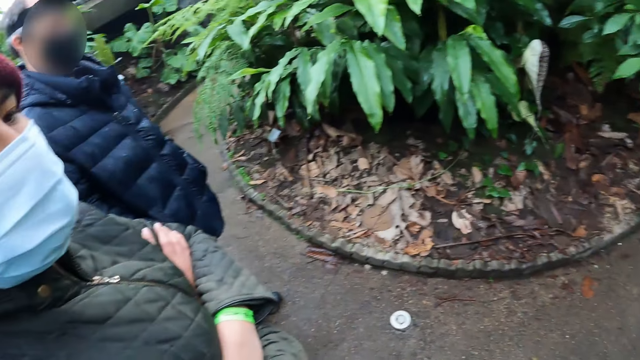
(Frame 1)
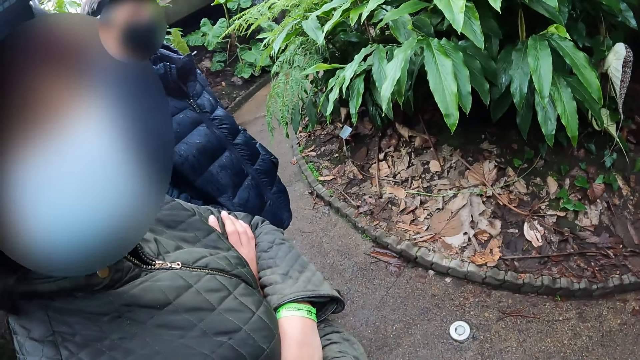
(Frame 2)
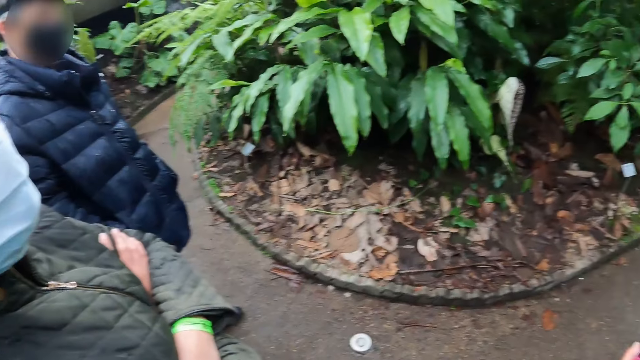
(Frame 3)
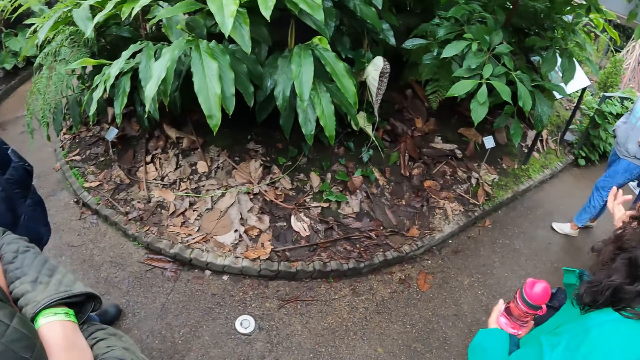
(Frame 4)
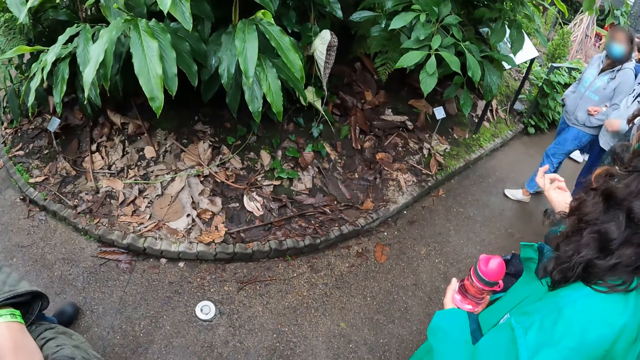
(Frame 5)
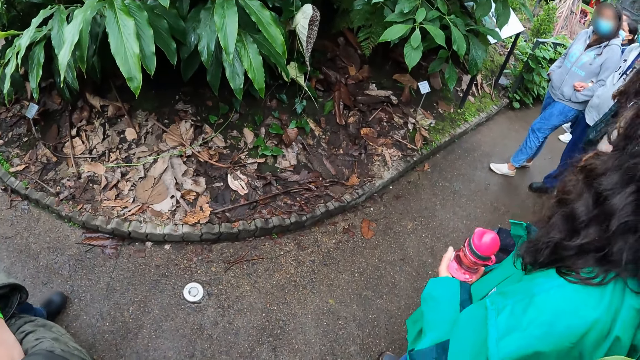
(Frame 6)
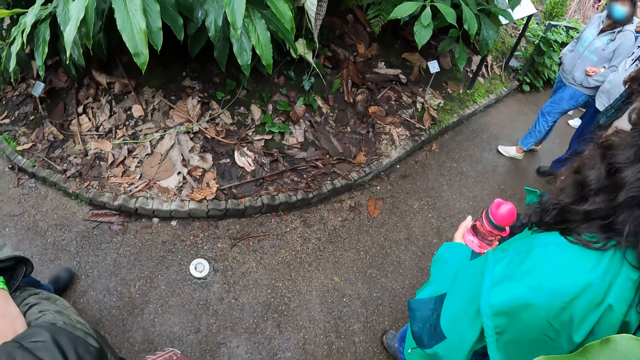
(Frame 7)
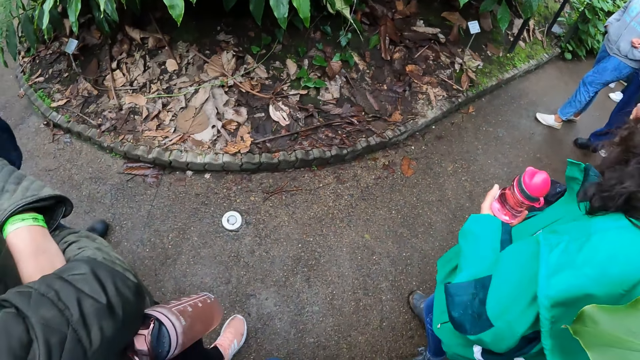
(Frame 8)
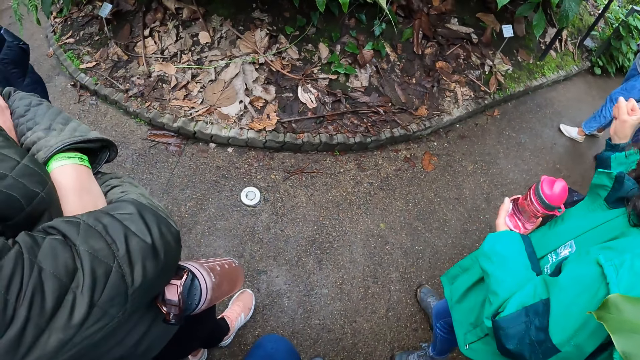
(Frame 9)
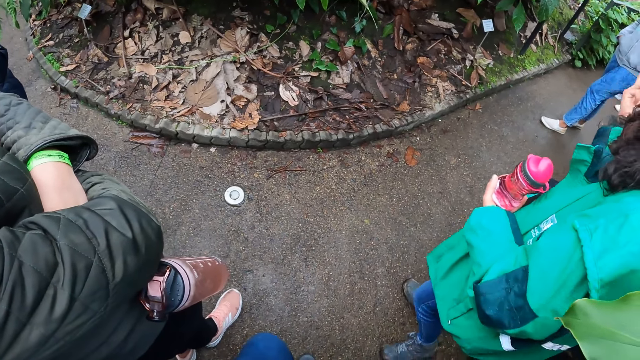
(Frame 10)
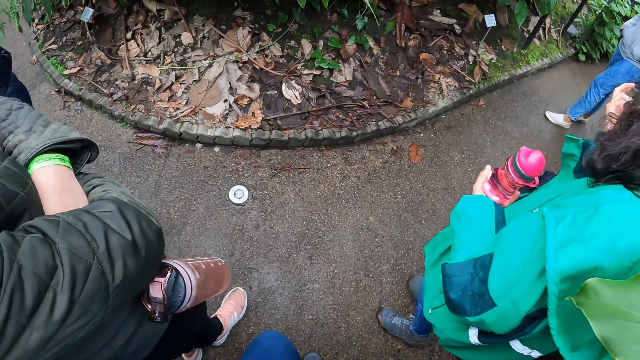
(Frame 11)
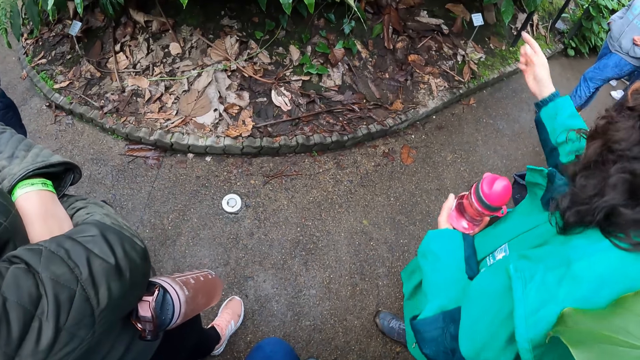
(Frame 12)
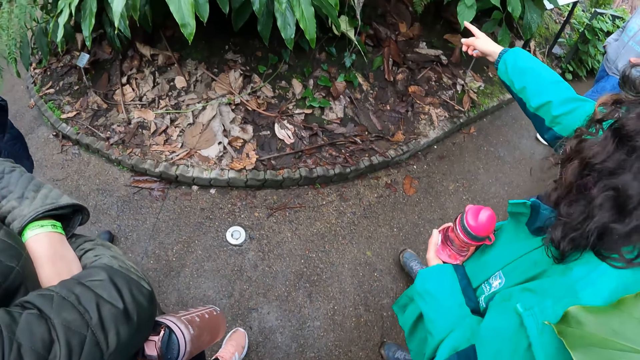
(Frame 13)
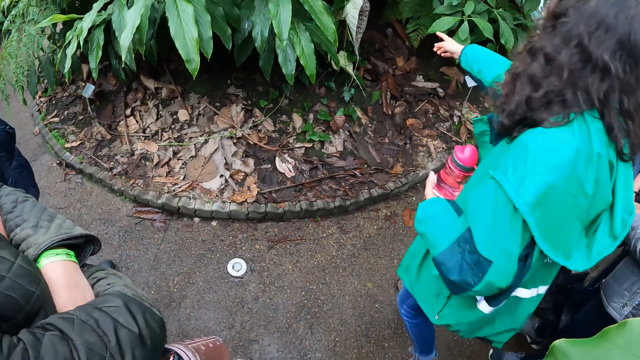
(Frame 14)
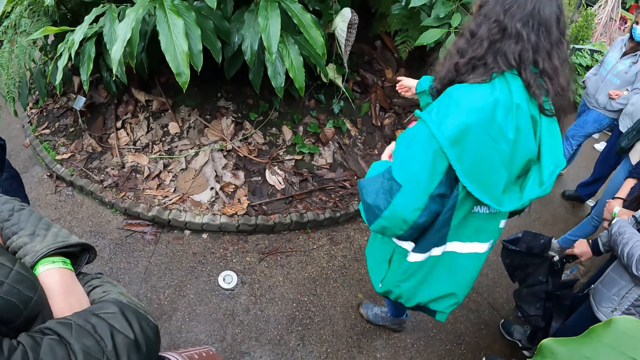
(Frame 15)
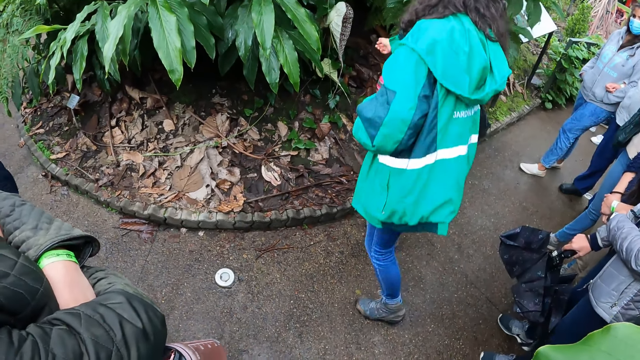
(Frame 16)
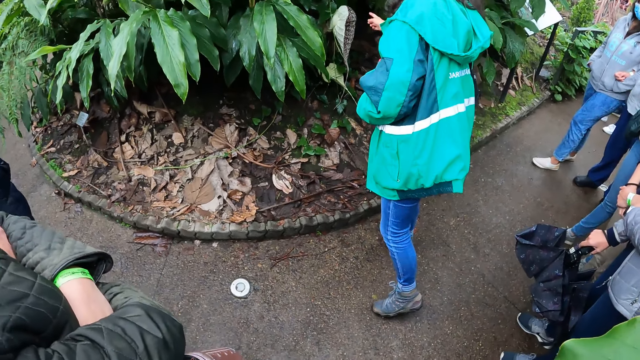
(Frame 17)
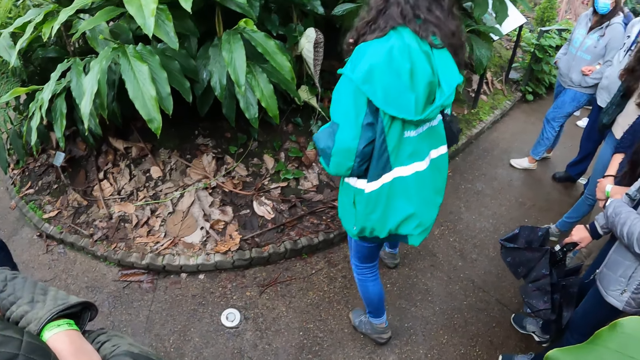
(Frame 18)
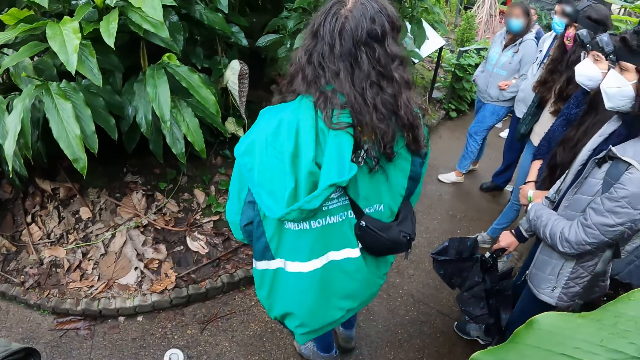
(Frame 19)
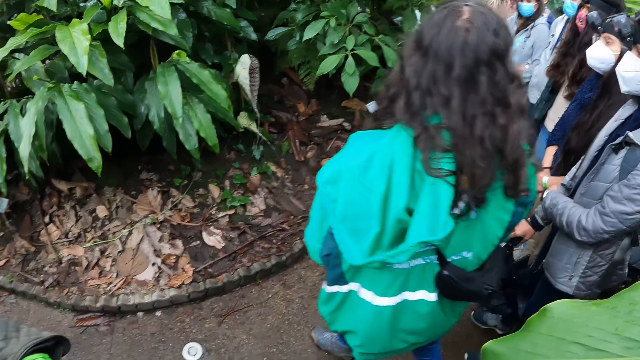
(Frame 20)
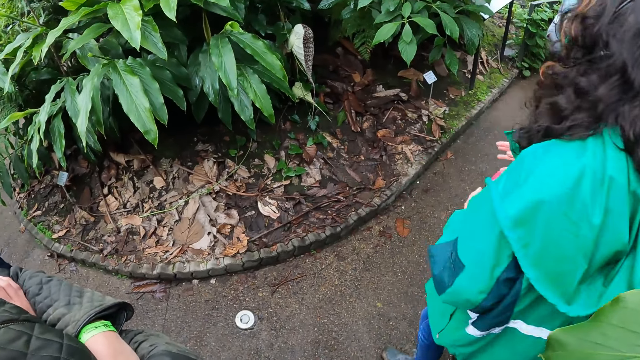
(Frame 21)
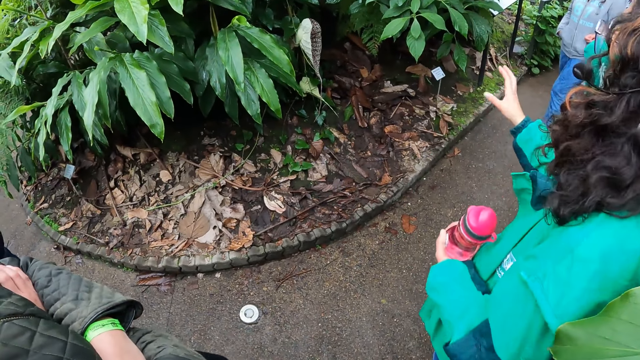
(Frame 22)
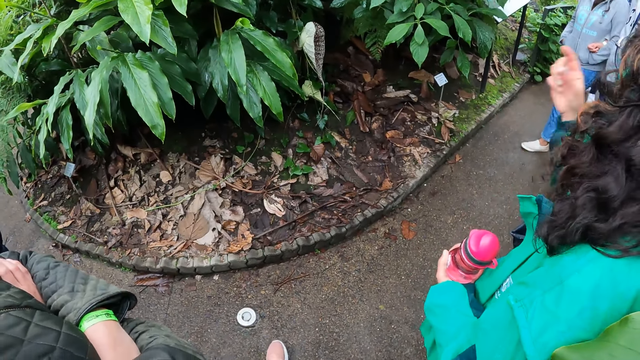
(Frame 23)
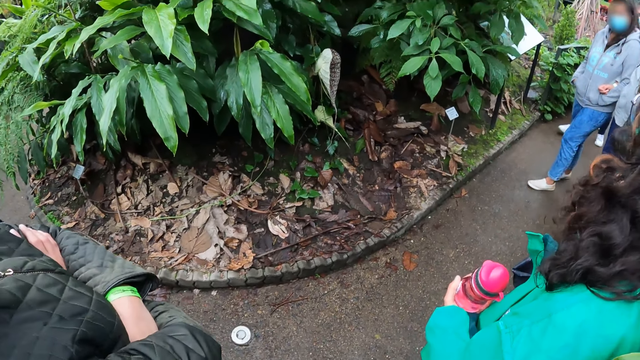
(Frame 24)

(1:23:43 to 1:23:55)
The woman points her right hand towards the tree.

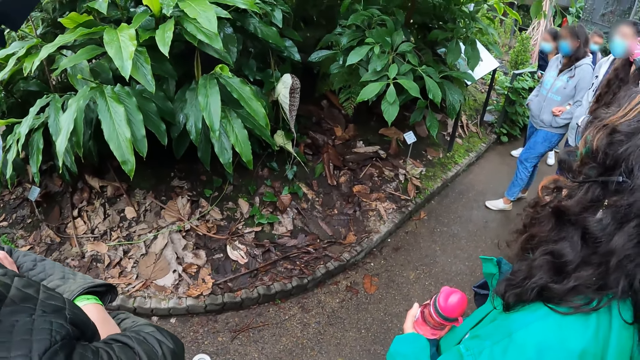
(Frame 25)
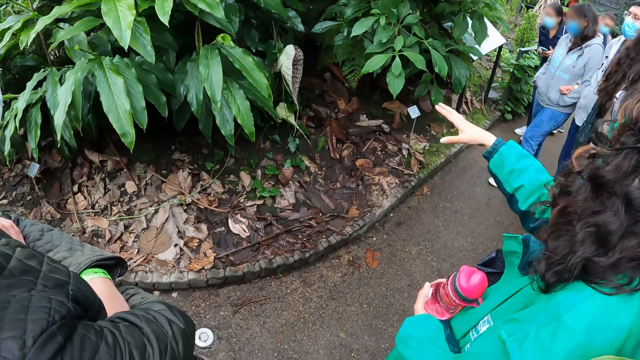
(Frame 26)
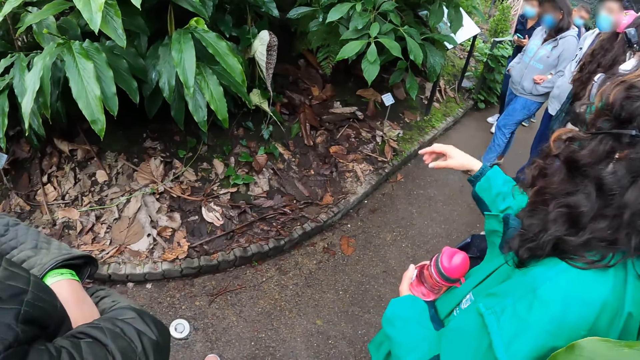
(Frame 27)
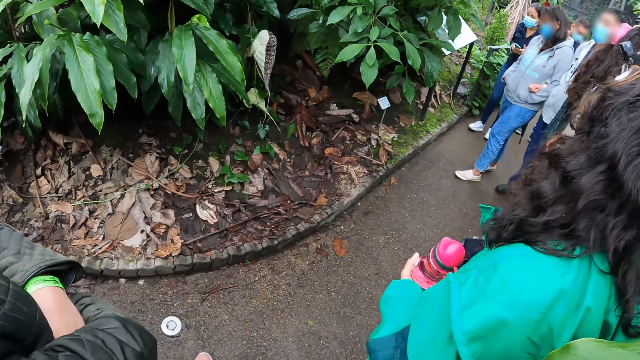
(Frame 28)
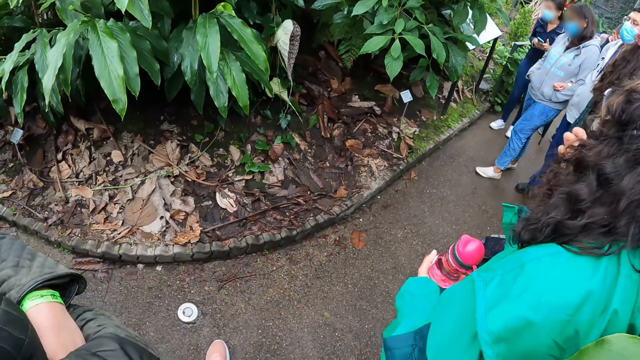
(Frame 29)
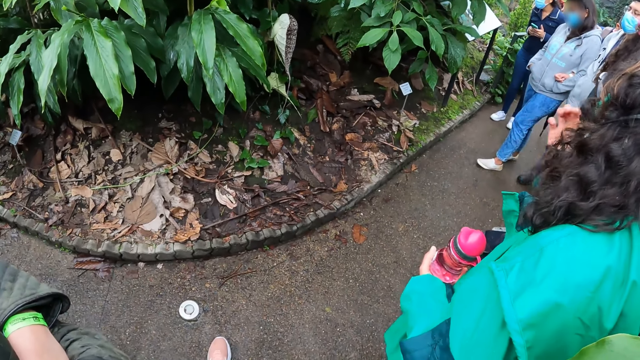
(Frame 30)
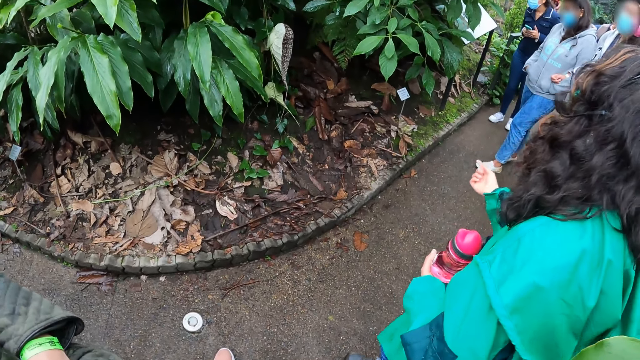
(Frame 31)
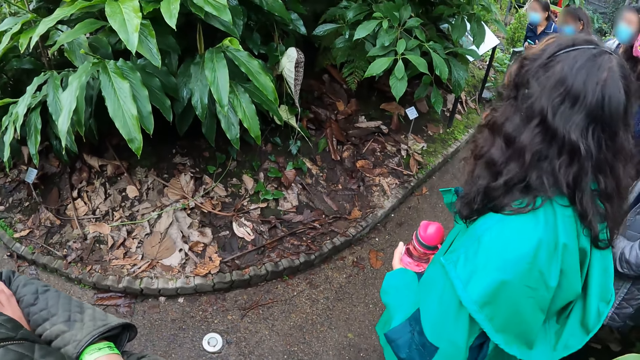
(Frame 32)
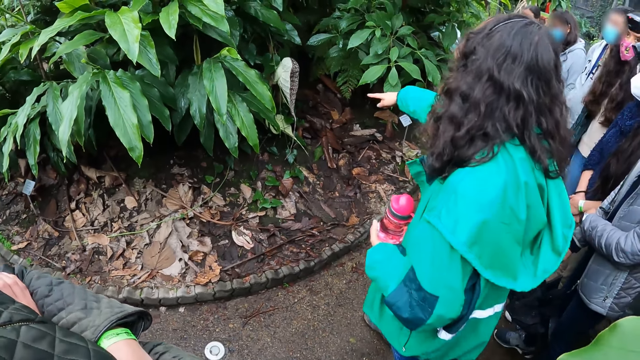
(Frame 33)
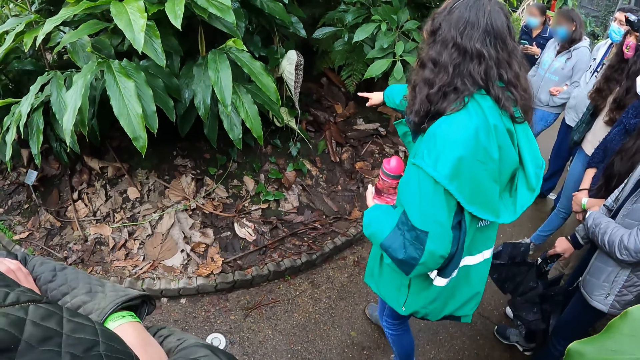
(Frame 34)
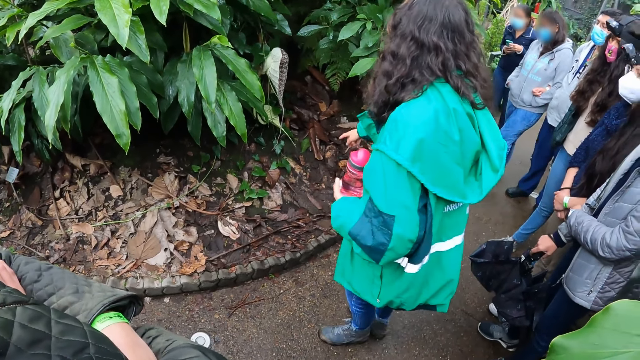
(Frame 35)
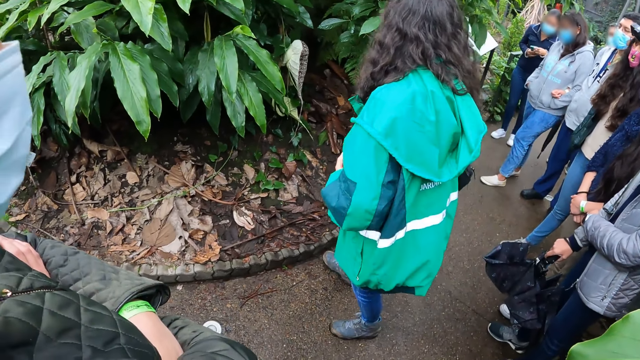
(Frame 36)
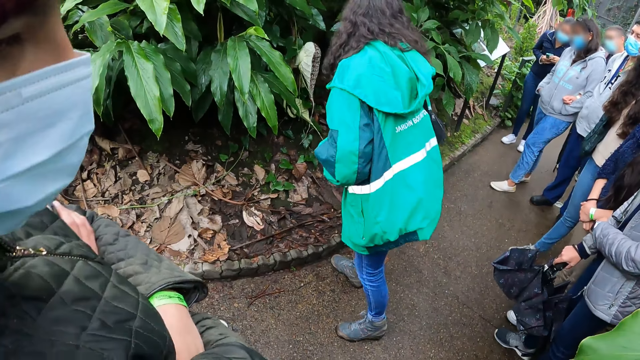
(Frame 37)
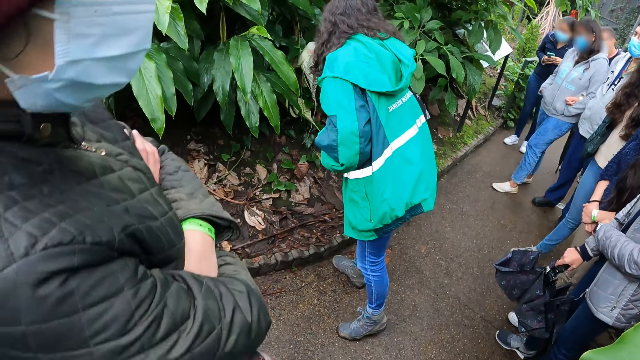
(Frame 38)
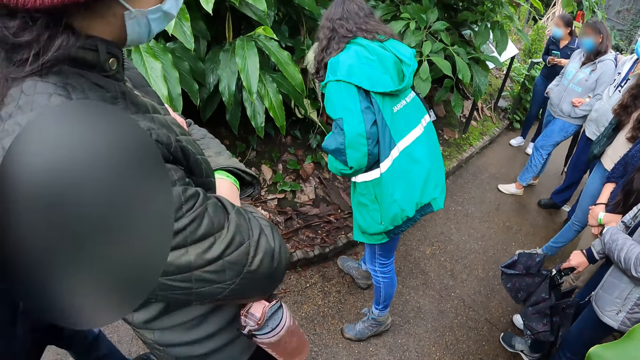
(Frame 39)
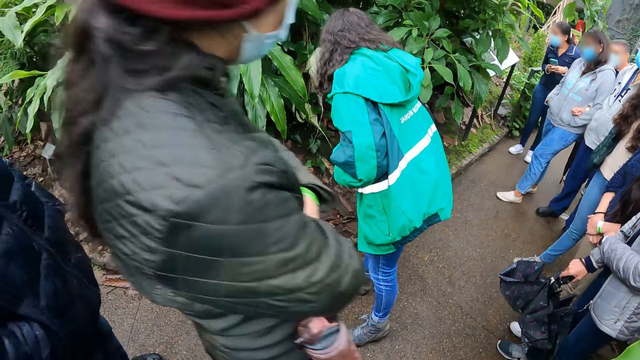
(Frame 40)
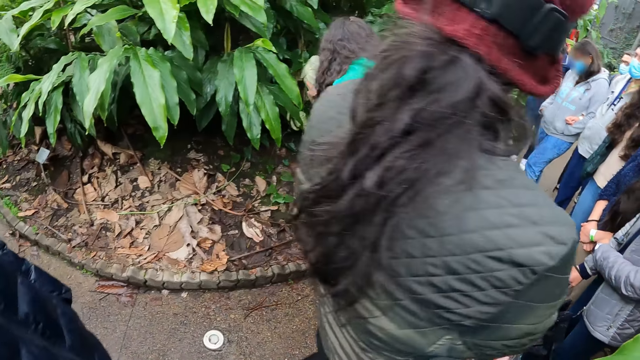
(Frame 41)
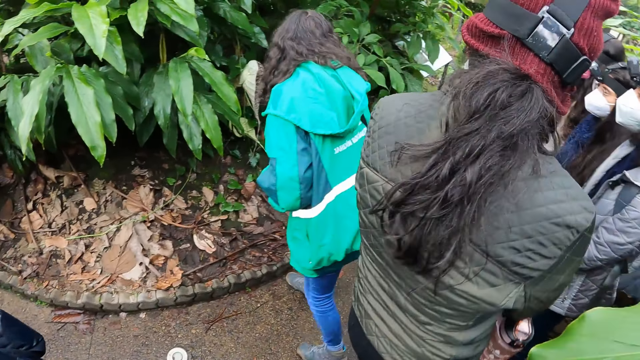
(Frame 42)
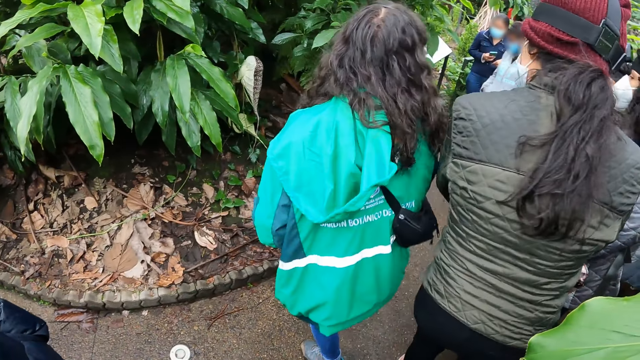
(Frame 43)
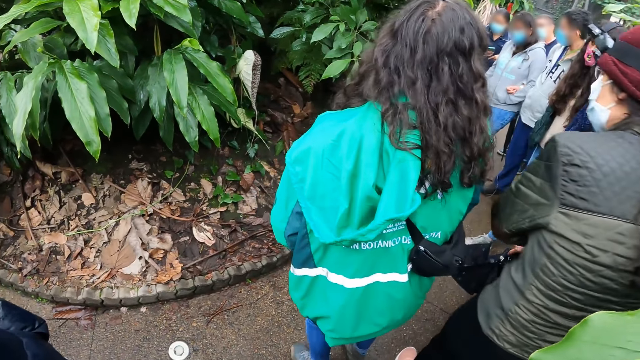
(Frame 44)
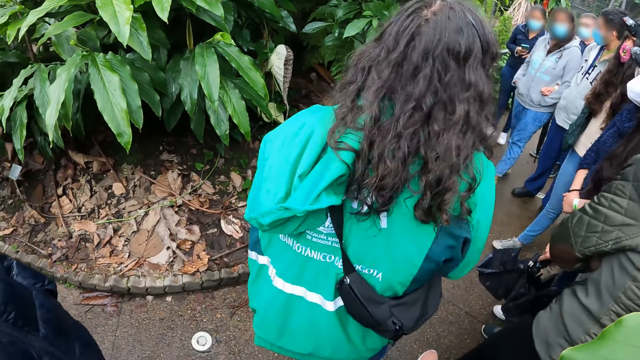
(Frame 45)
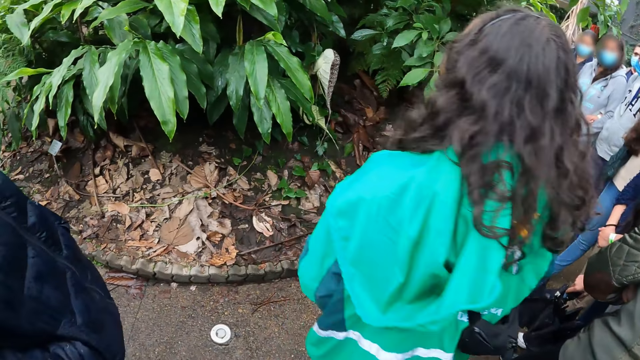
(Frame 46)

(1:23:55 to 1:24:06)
The woman touches the tree with her right hand.
